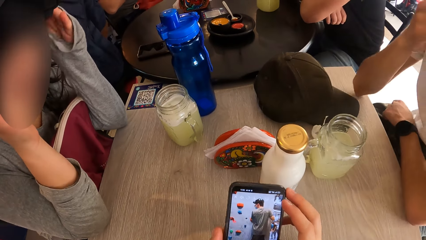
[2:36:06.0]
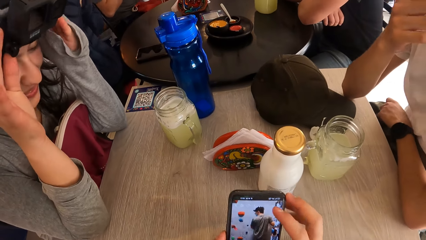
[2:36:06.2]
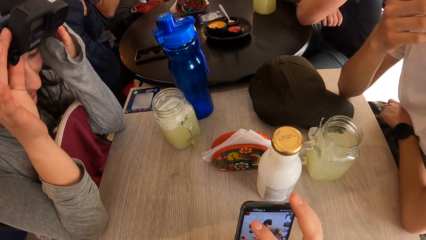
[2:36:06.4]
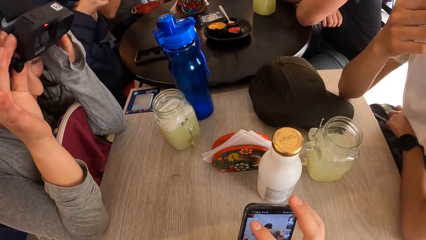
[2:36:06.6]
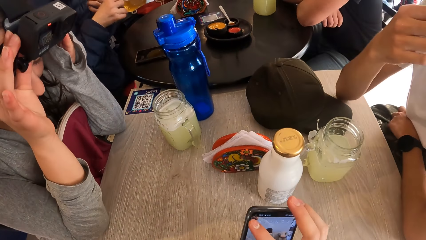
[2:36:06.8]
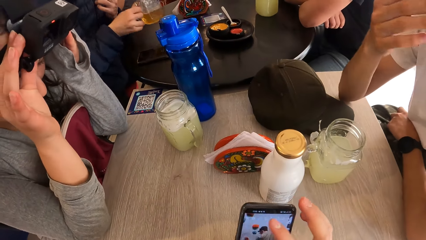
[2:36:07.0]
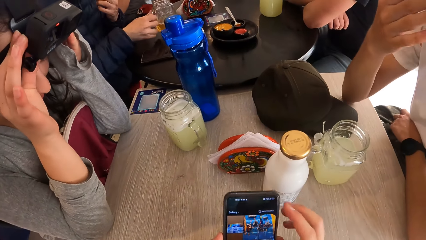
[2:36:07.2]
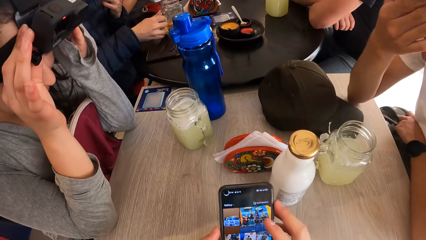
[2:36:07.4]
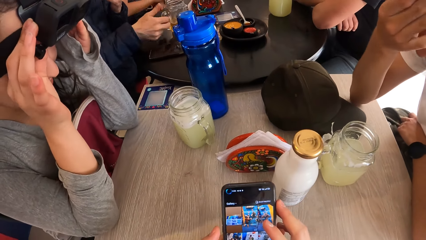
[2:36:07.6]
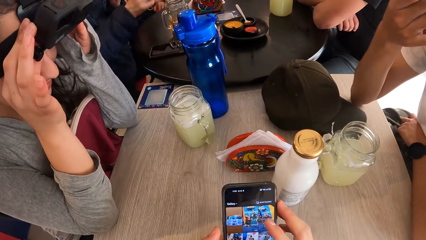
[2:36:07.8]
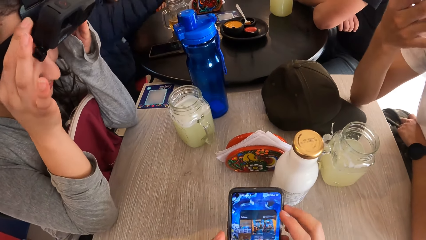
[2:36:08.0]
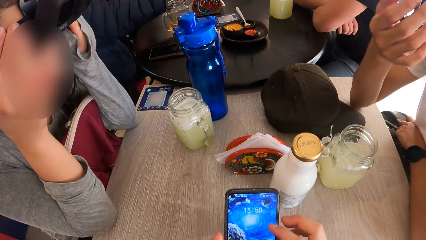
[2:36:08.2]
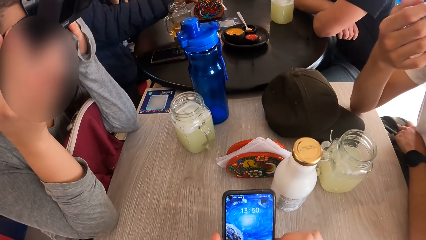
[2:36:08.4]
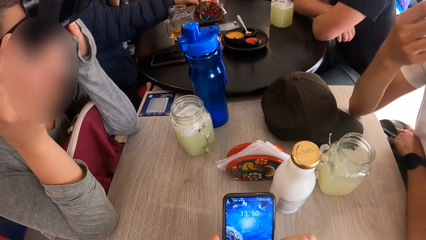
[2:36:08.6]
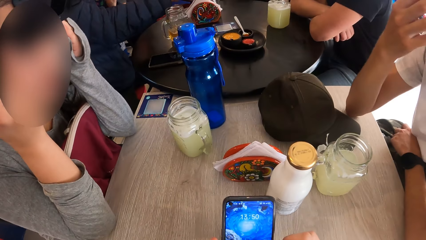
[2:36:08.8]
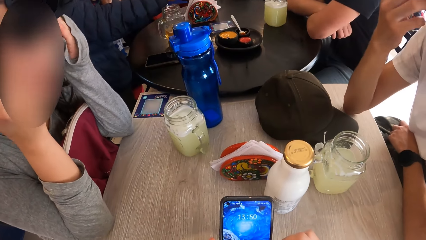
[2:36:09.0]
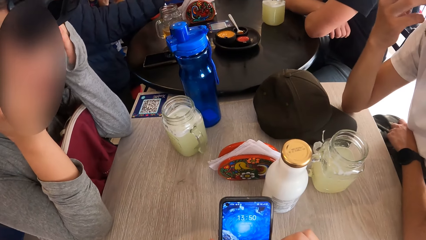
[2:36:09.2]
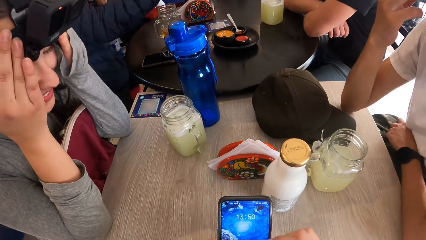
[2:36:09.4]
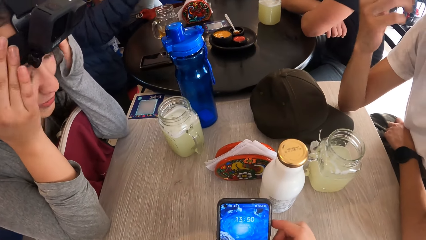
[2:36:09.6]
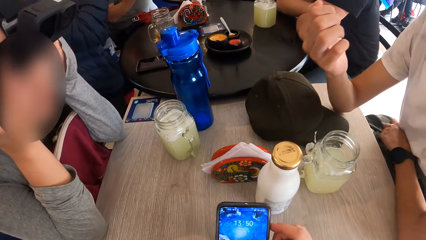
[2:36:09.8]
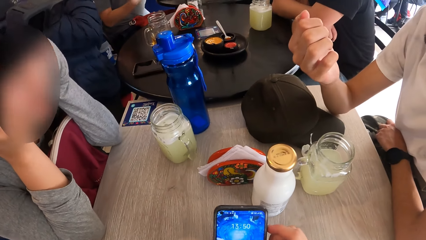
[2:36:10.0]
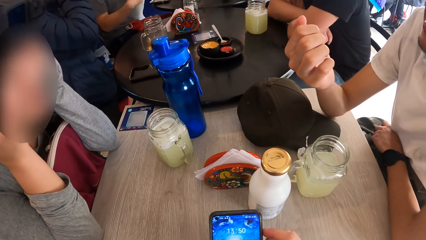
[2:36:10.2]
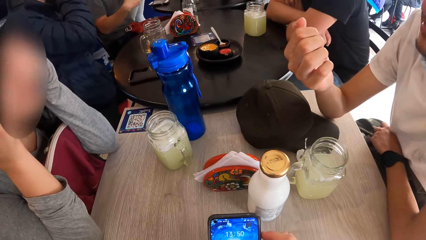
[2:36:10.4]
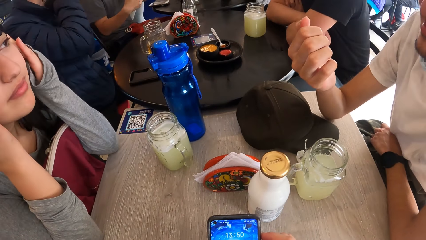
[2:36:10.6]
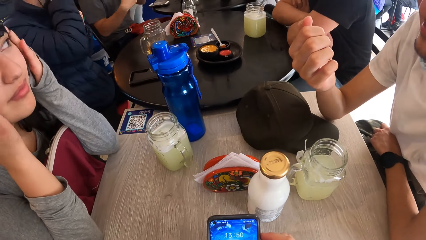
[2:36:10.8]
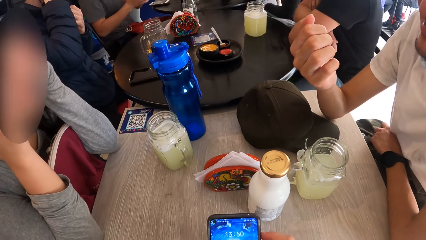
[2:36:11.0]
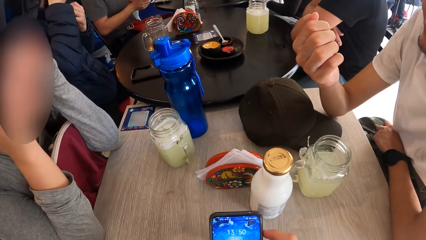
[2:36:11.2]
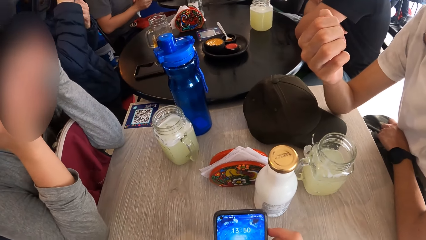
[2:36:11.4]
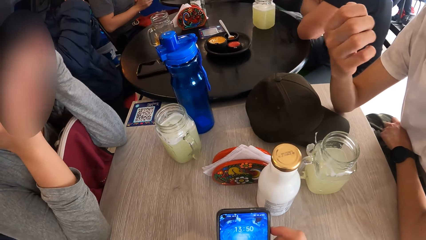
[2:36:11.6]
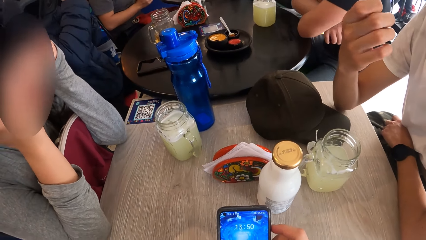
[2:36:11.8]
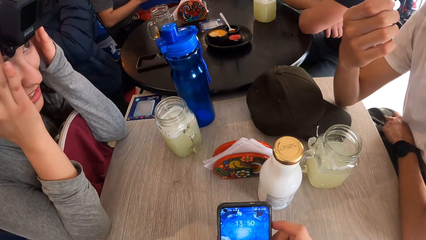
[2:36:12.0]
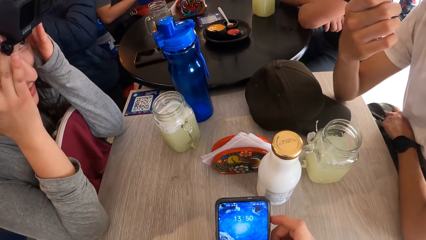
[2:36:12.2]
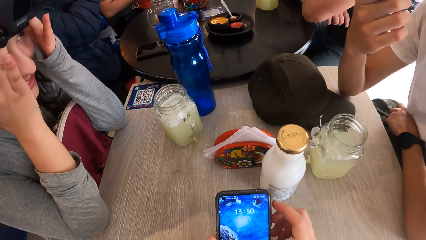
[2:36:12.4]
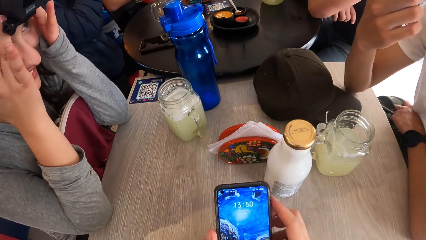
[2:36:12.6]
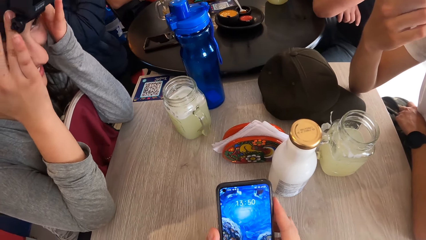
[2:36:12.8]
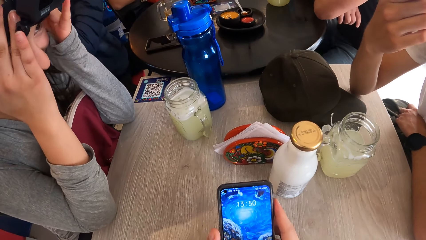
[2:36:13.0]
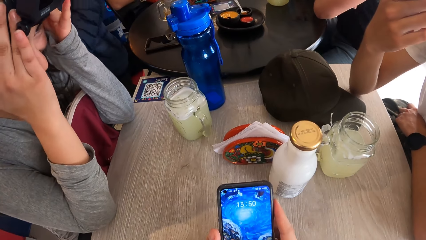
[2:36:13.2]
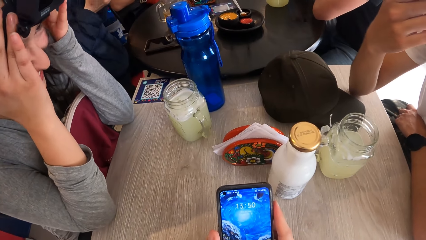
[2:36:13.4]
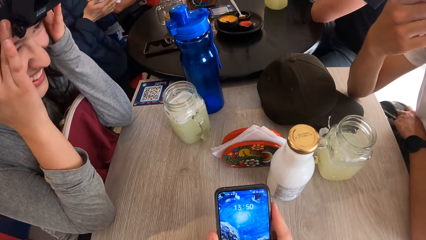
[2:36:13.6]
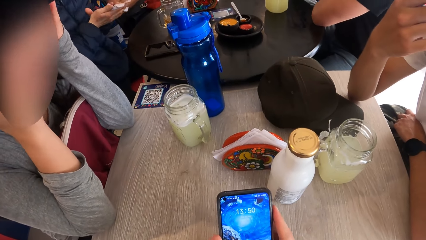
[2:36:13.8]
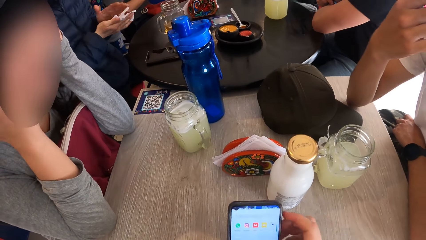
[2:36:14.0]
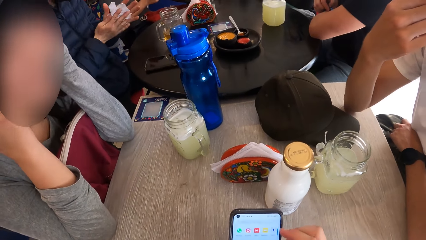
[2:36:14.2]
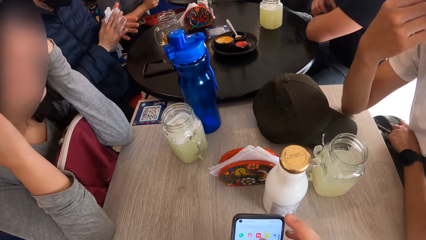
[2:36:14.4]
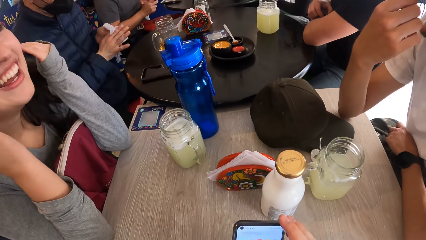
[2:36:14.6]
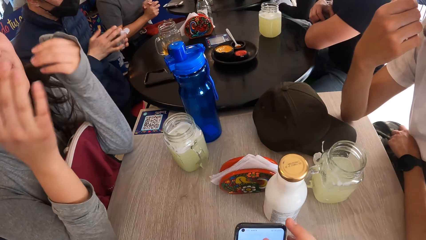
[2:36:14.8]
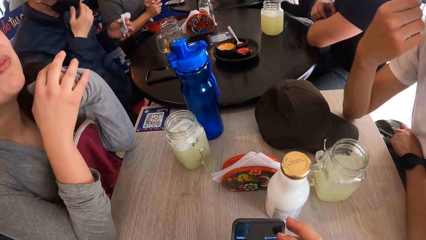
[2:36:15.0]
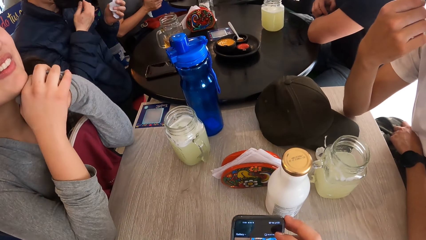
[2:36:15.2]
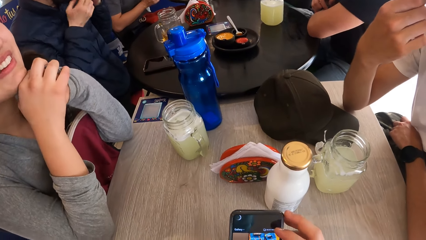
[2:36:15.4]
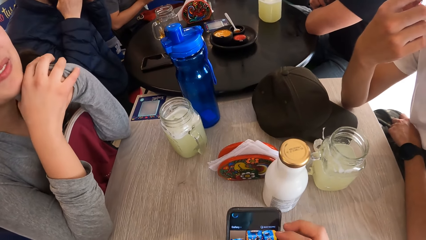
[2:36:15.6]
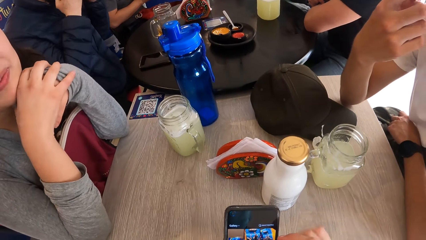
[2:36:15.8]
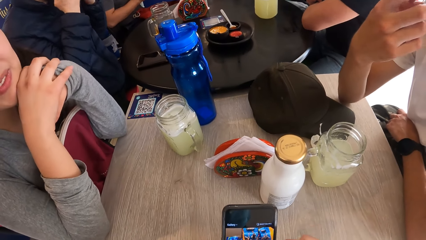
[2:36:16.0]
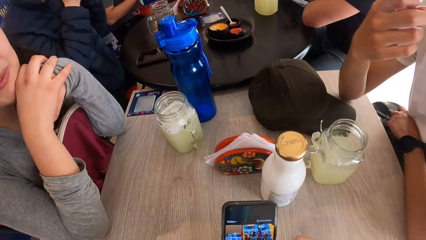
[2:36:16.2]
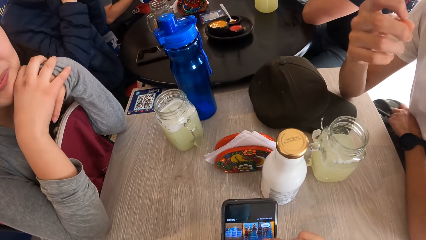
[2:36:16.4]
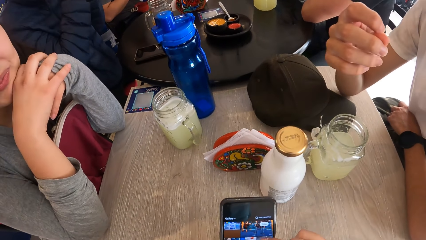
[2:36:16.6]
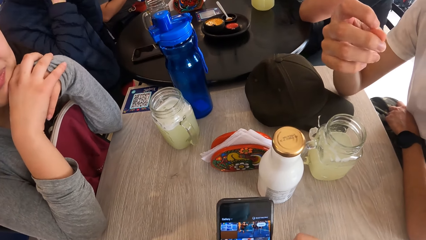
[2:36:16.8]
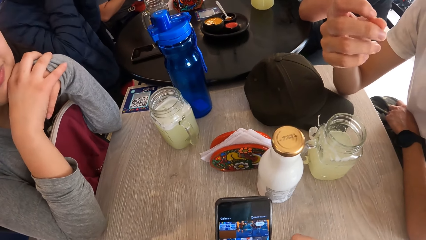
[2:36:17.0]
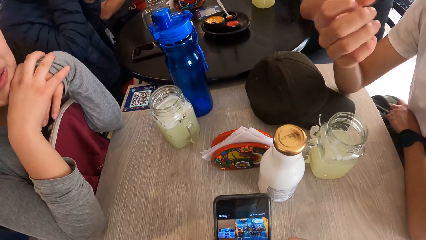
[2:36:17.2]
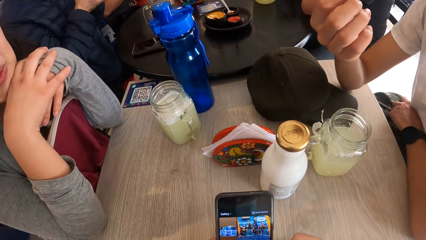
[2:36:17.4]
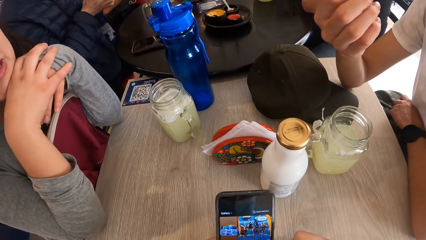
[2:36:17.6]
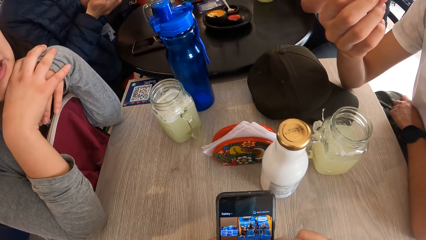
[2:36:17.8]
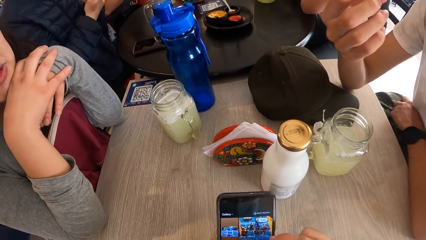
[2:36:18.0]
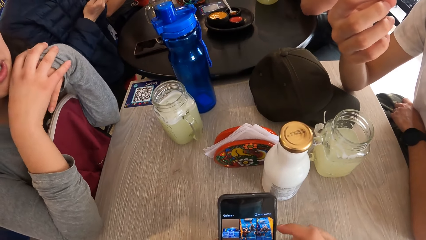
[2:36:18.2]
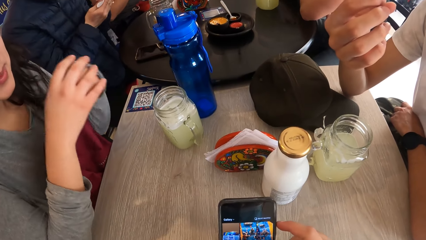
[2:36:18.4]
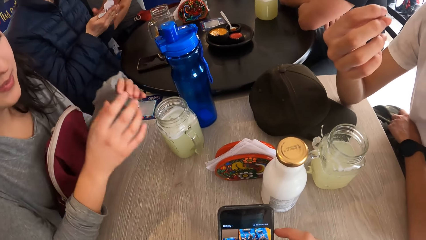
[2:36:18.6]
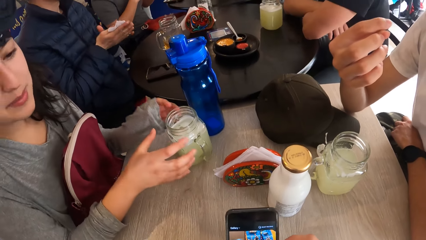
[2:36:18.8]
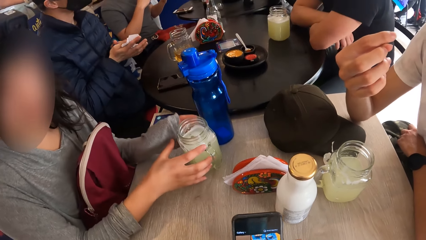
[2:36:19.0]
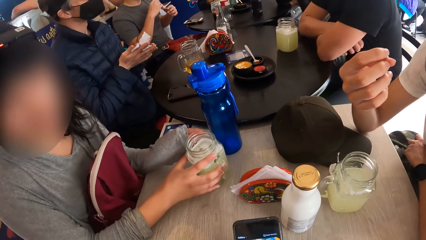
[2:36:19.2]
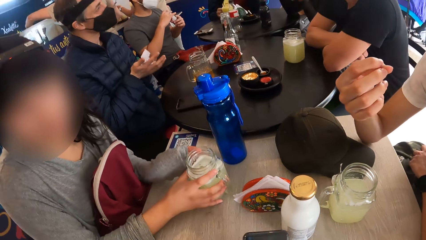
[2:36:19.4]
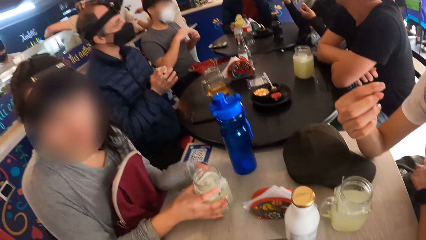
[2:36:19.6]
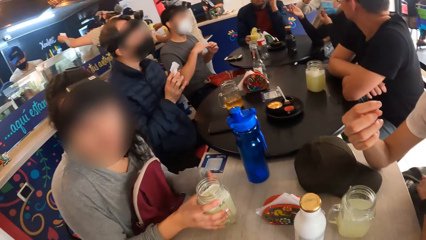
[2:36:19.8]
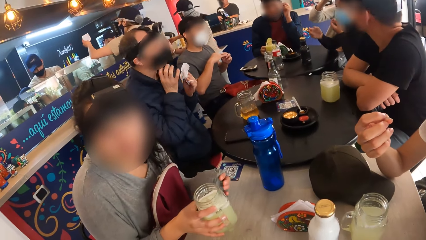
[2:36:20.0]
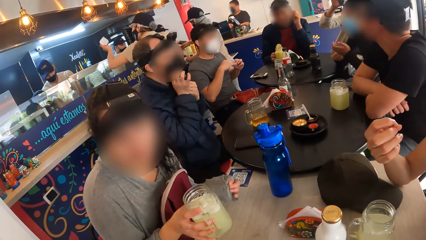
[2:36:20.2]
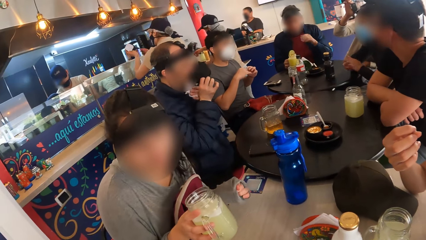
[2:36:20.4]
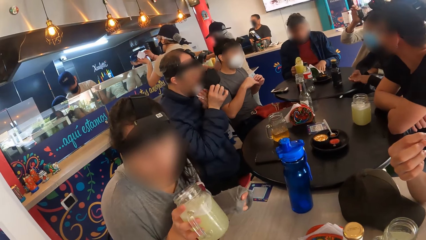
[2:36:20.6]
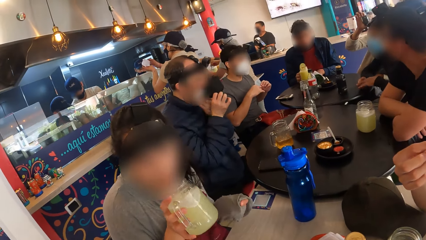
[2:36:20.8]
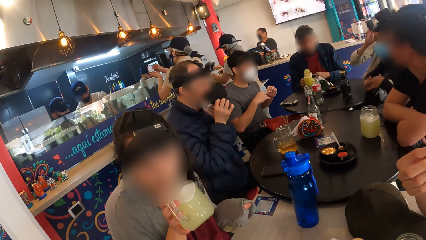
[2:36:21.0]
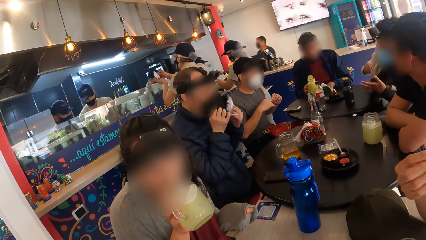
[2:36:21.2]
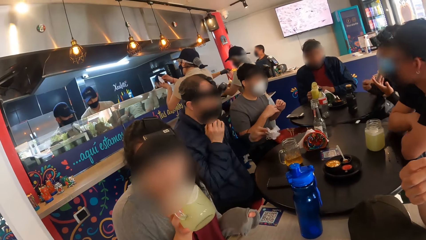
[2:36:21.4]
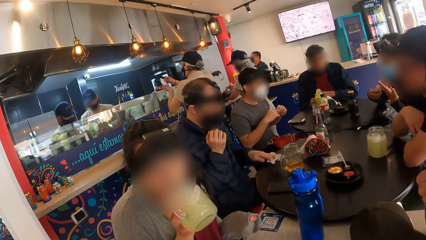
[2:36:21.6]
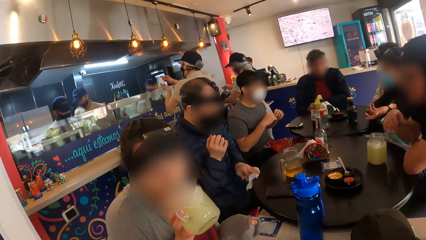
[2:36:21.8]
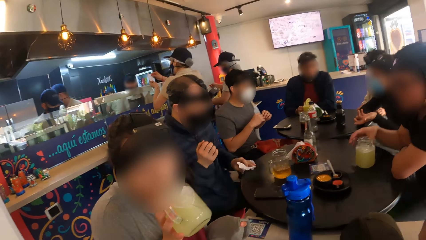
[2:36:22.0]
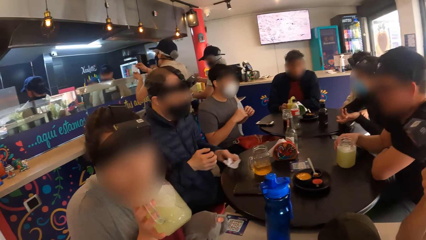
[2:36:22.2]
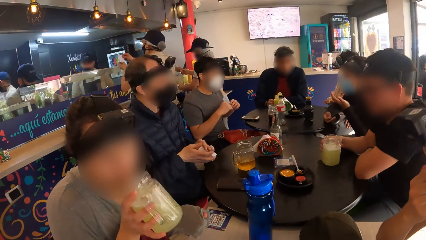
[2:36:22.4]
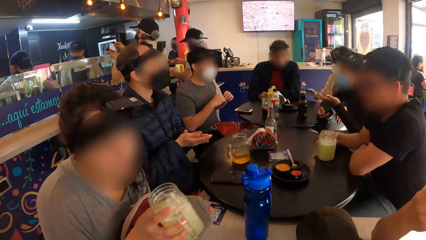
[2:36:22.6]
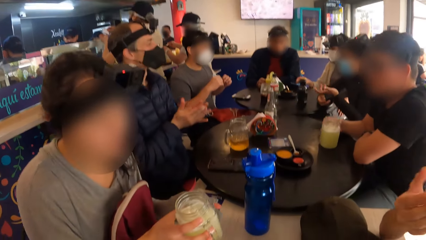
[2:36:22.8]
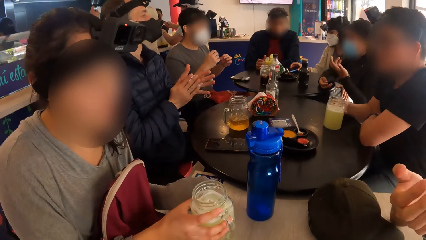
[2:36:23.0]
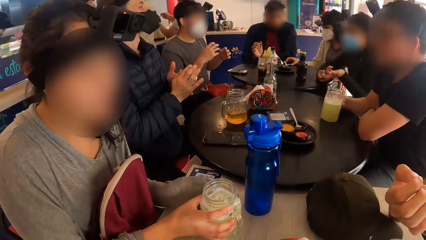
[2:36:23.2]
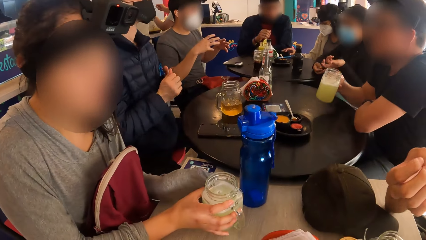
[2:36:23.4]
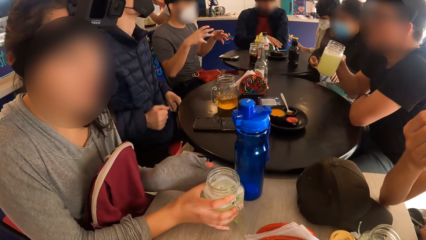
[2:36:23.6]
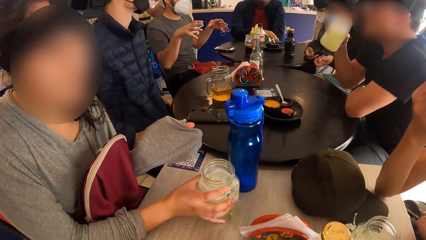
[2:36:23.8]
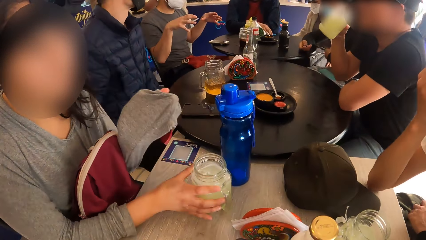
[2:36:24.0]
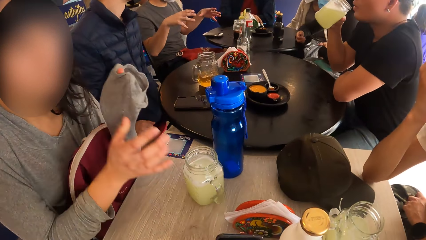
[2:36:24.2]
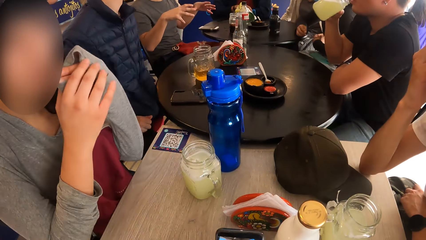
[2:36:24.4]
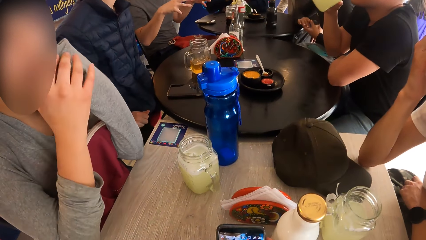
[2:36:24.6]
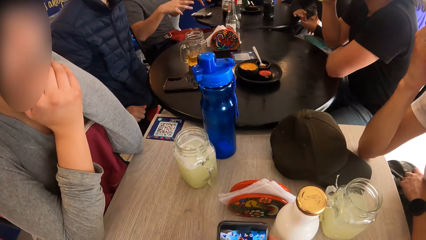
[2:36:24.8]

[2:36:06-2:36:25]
The camera wearer touches the phone. A woman adjusts her head camera on her head with both hands. A man drops the jar of beer on the table with his right hand. The man takes a serviette paper from the serviette holder with his right hand. The man wipes both hands with the serviette paper. The man adjusts the face mask in his face with his right hand. The woman moves the jar of beer on the table with both hands. The camera wearer looks around. The woman picks up the jar of beer on the table with her right hand. The man cleans his mouth with the serviette paper in his left hand. The woman drinks from the jar of beer with her right hand. The man wipes the table with the serviette paper in his left hand. The woman drops the jar of beer on the table with her right hand. Another man picks up the jar of juice from the table with his right hand.
